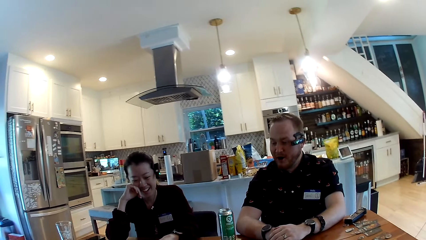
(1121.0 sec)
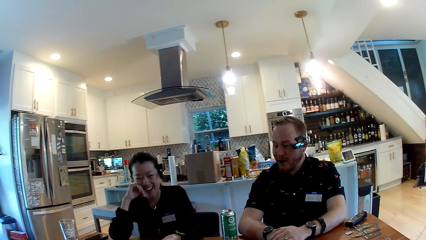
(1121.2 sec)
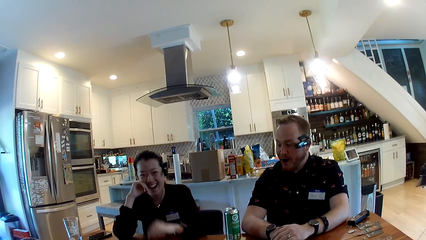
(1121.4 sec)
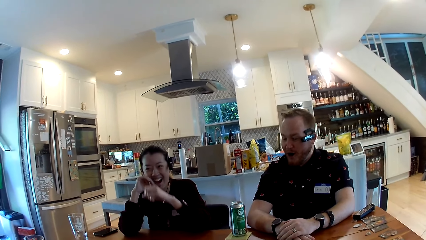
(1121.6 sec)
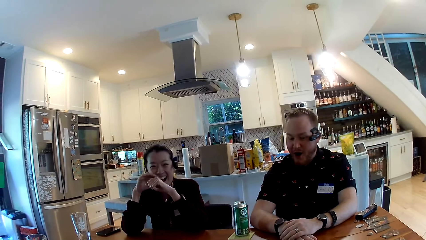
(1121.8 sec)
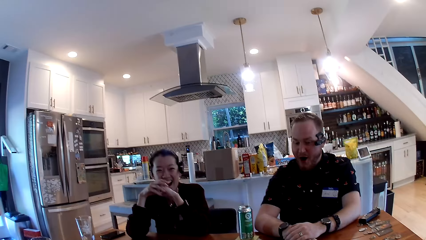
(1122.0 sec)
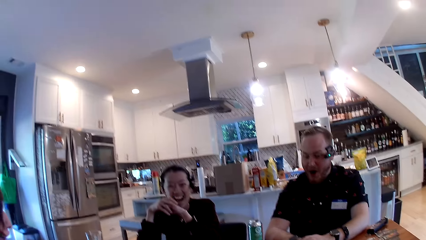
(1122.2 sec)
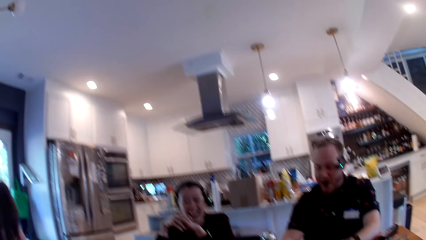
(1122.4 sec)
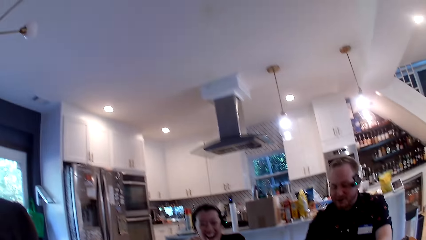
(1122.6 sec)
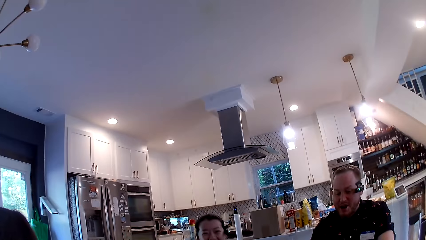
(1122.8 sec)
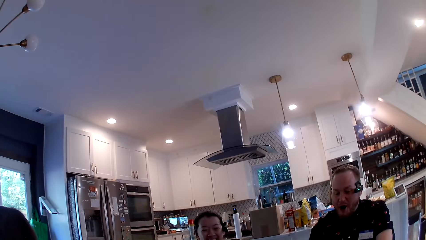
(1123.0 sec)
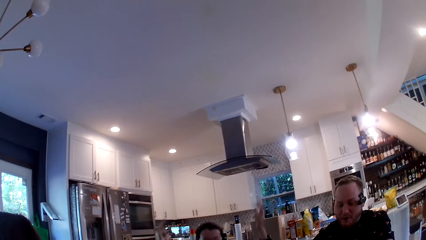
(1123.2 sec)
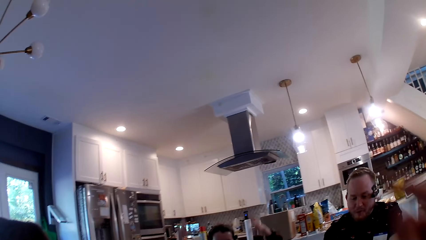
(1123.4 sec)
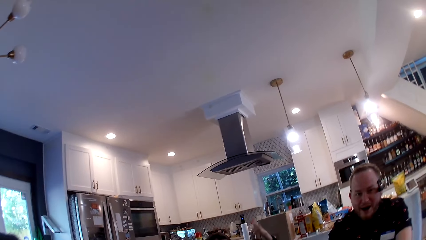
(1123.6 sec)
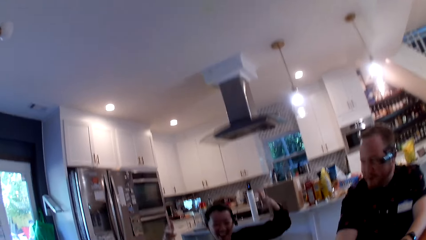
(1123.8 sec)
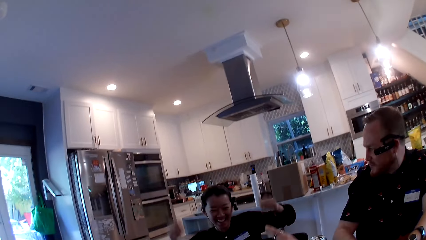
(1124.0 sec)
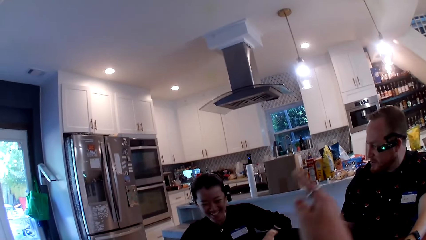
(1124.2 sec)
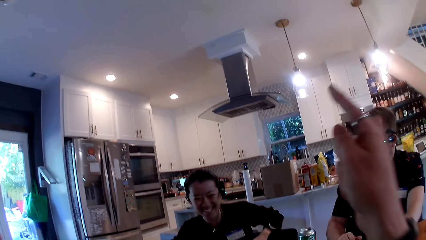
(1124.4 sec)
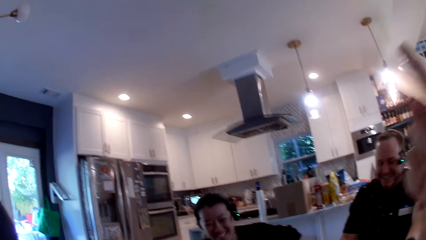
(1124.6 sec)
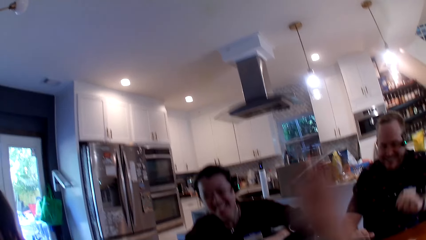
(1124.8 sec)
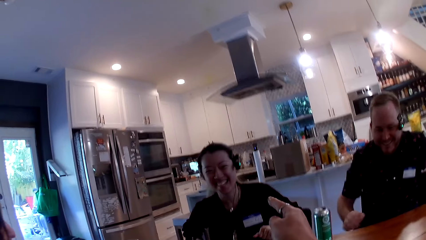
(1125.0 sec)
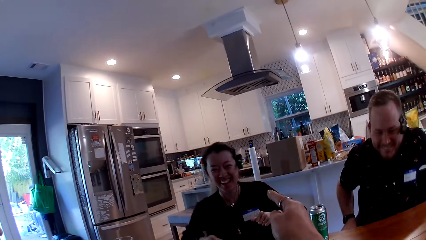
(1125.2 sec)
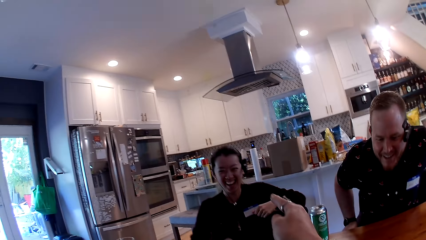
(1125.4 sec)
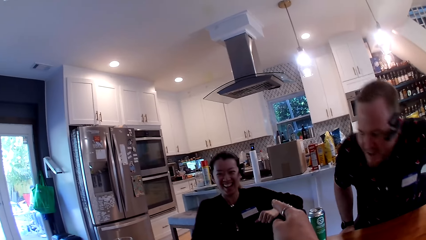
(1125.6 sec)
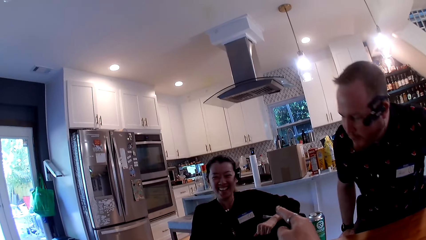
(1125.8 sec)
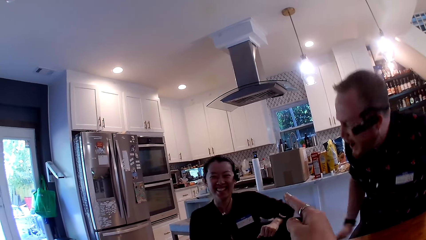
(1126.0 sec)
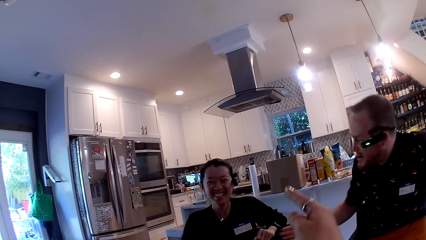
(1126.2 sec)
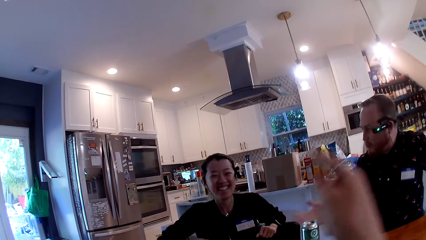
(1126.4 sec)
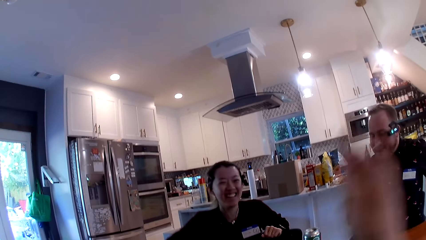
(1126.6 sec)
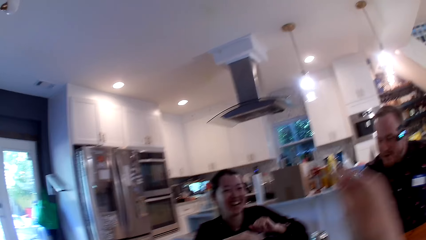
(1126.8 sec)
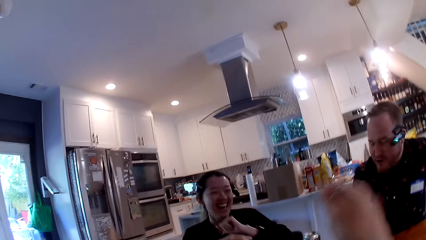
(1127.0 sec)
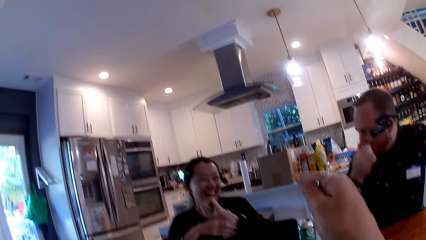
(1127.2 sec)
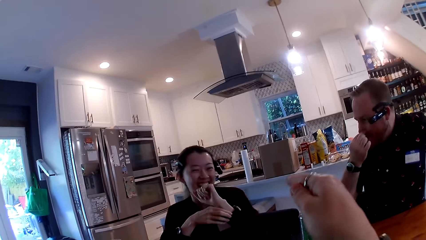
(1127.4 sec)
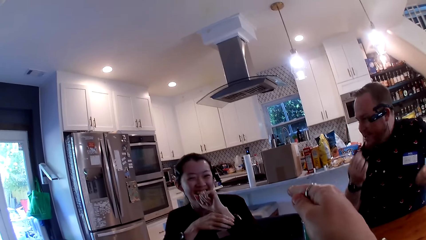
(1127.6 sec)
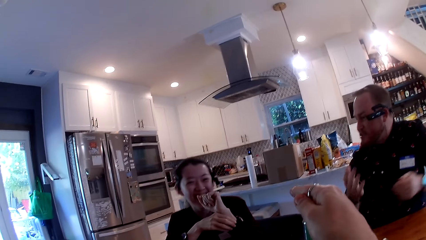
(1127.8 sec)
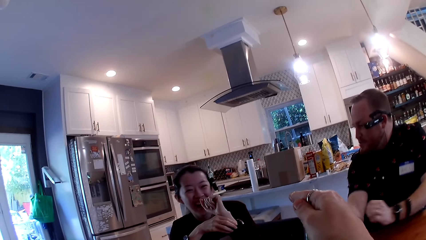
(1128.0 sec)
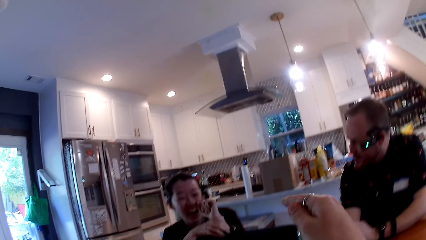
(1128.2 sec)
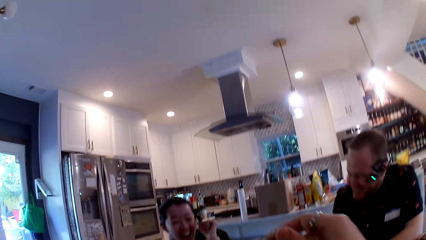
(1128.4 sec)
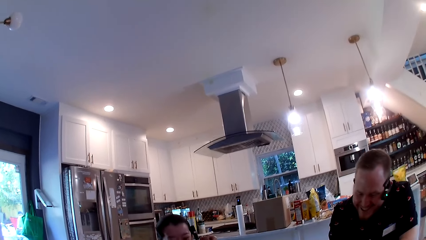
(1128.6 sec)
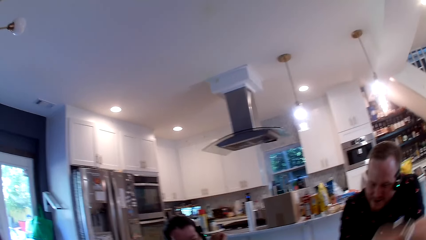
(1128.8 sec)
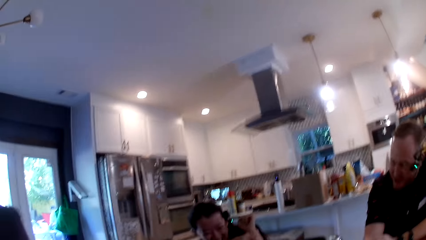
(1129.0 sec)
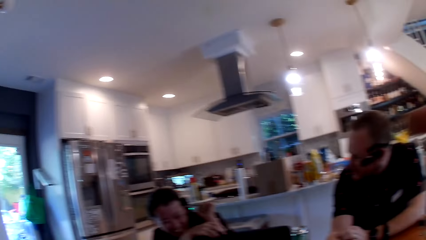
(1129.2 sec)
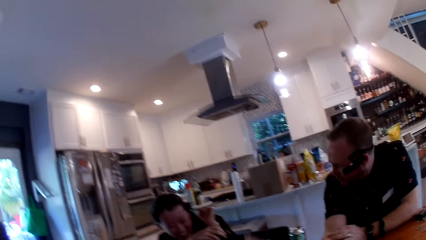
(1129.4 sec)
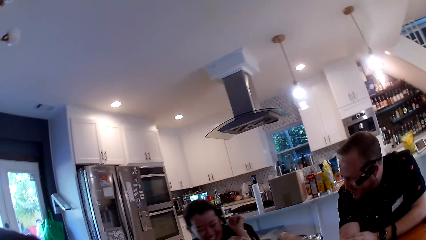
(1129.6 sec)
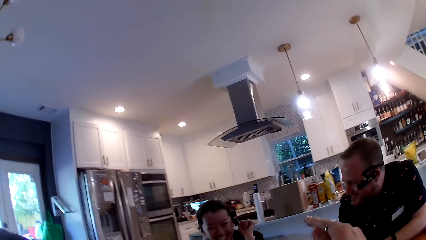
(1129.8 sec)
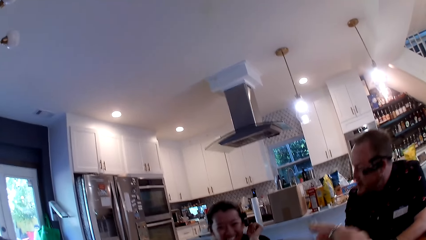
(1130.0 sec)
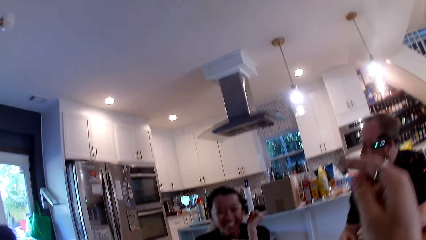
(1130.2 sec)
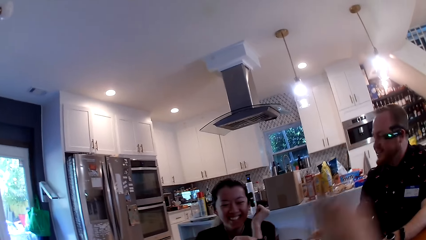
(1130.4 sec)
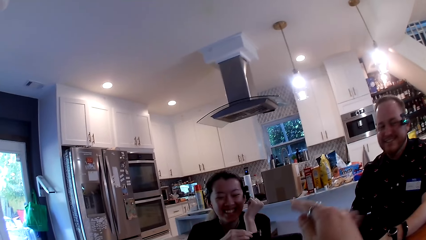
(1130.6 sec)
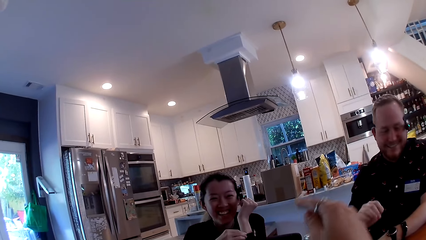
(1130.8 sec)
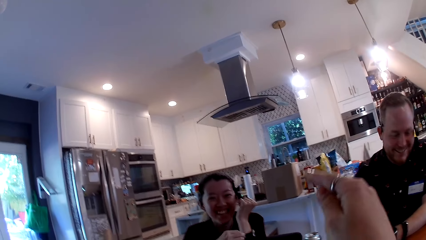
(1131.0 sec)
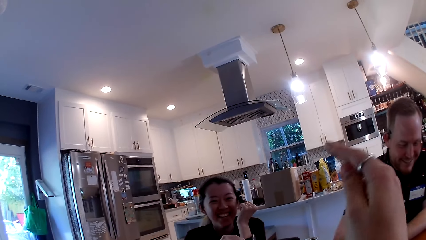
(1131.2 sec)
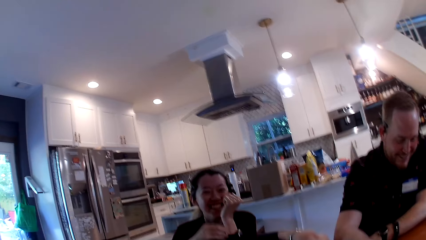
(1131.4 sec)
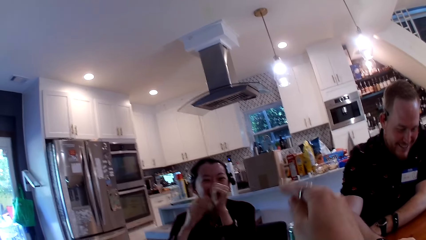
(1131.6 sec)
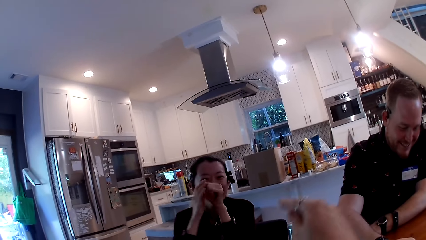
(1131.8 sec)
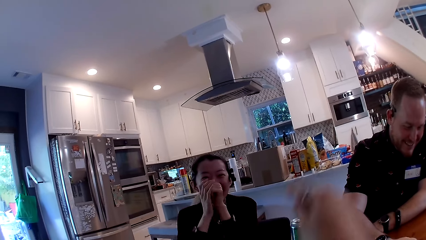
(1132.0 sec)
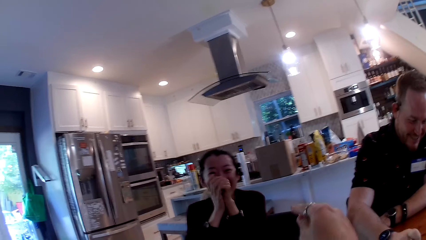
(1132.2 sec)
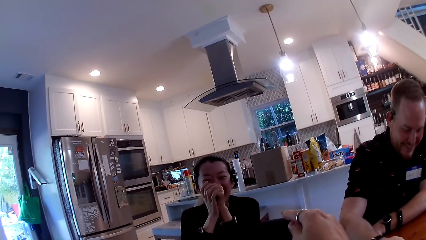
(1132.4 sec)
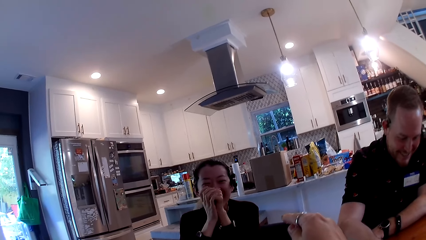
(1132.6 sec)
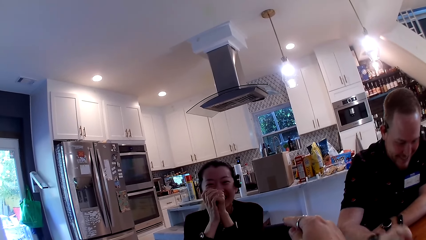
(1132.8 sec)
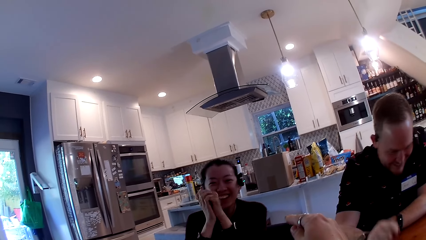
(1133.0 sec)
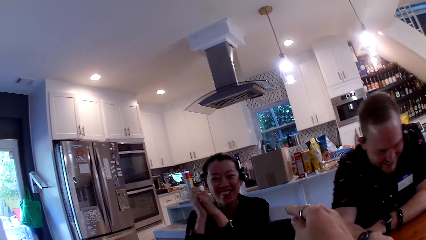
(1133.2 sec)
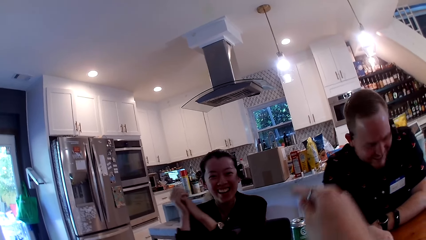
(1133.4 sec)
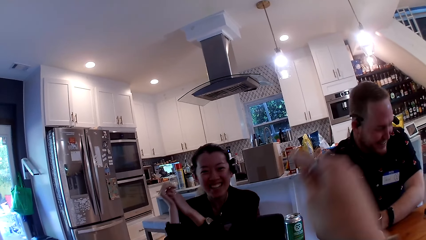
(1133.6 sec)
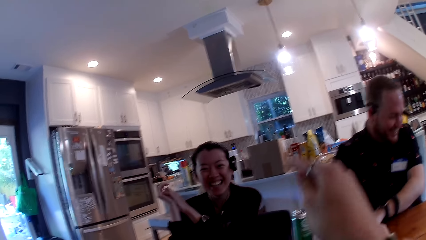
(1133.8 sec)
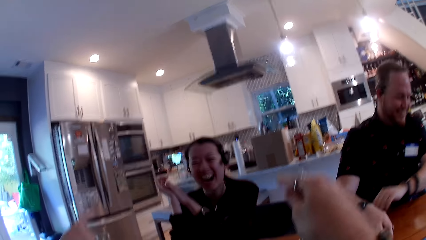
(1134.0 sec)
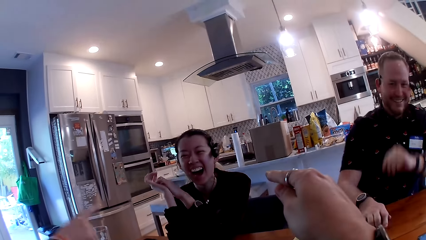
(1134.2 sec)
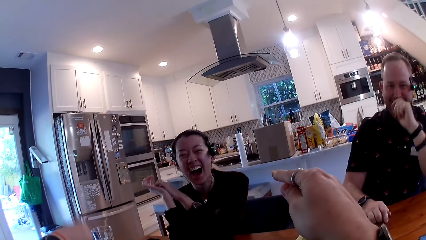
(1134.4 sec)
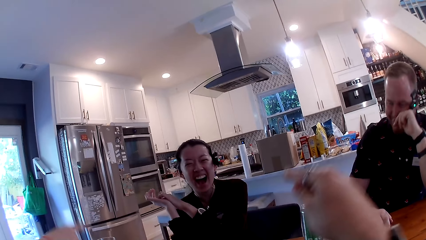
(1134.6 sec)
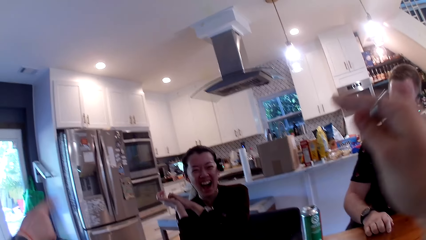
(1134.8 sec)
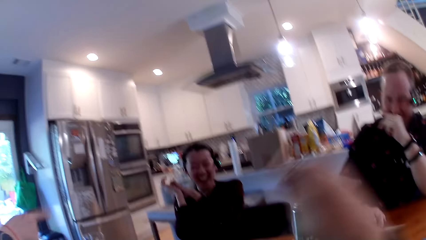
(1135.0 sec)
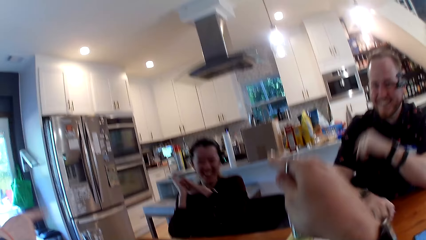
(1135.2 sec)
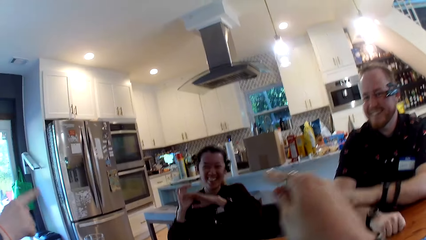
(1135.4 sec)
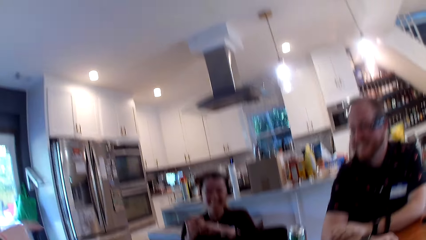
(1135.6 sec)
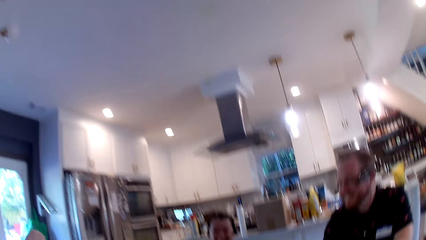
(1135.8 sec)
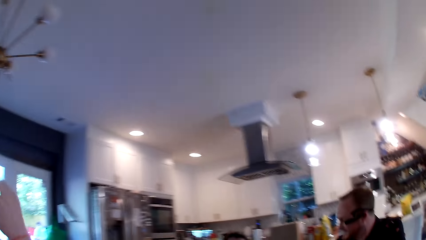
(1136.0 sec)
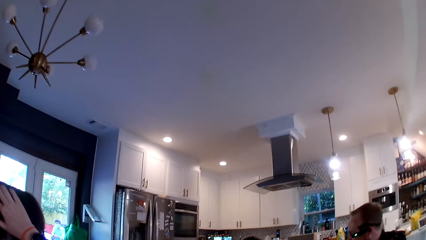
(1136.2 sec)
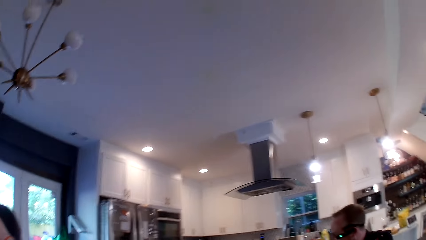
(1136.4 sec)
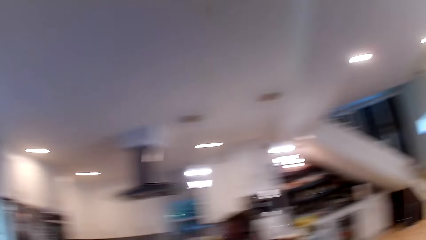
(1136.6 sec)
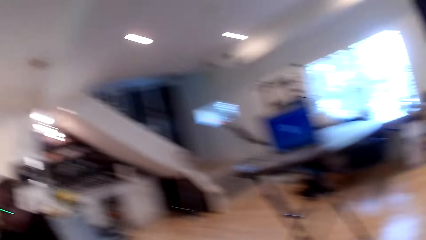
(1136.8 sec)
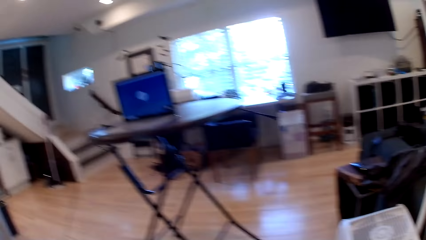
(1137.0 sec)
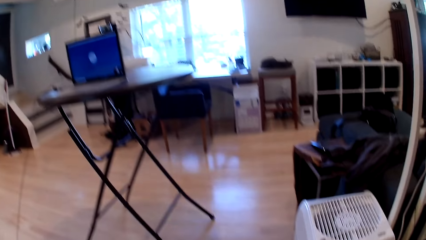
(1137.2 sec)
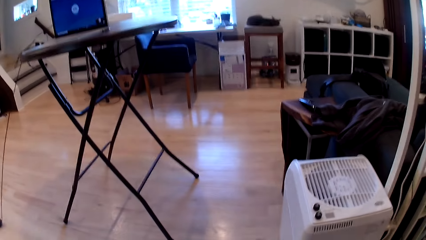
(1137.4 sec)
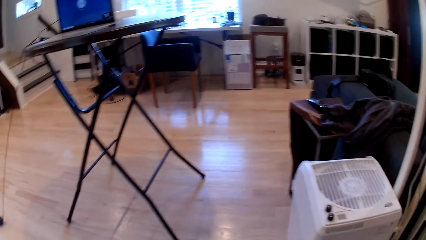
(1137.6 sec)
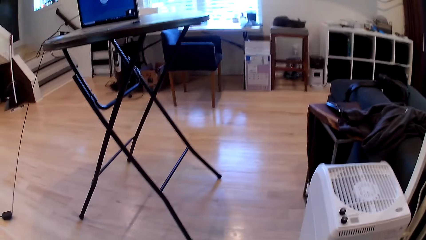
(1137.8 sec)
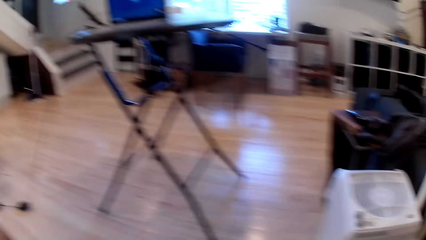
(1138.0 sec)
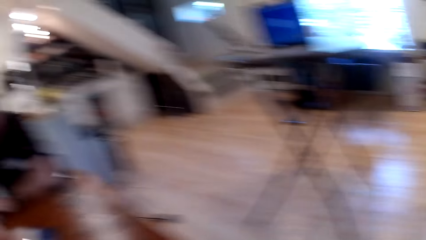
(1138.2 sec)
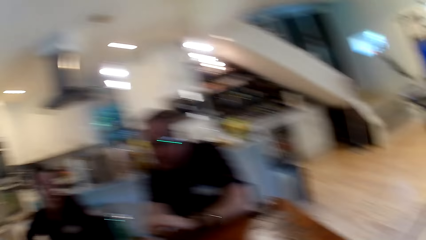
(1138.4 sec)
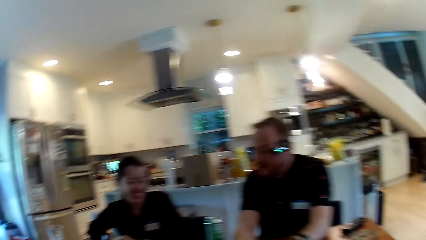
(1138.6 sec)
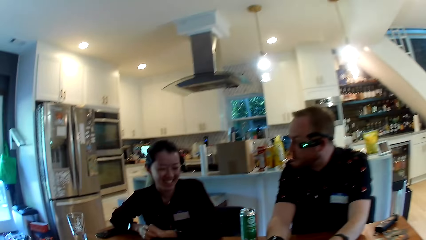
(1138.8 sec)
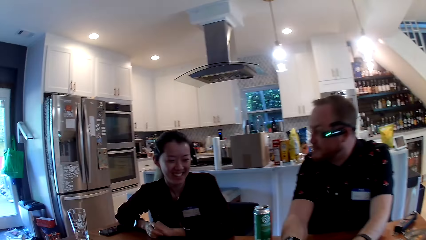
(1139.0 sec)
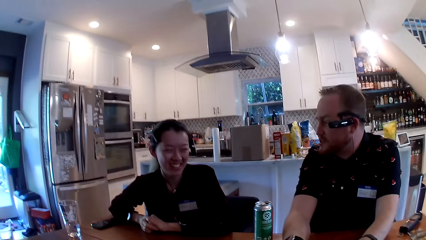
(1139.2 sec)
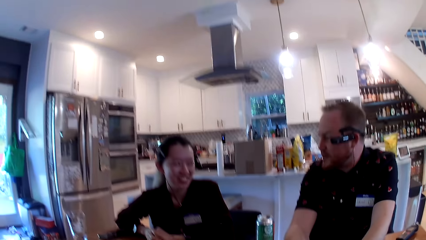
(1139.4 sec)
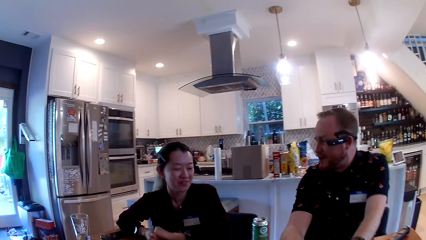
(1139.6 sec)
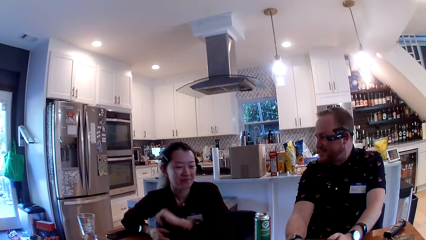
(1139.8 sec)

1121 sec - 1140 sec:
The camera wearer lifts his hand. He converses with a woman. He looks around the room.
